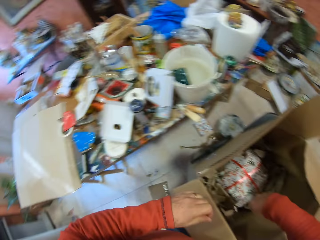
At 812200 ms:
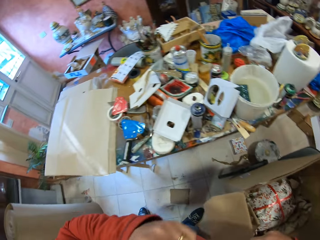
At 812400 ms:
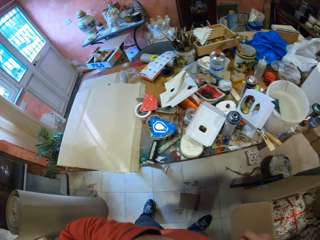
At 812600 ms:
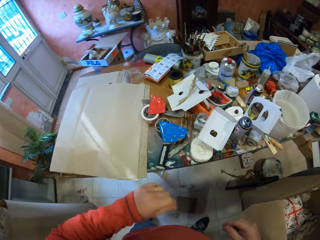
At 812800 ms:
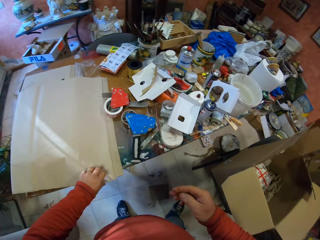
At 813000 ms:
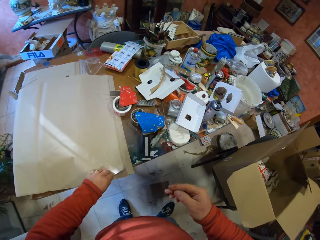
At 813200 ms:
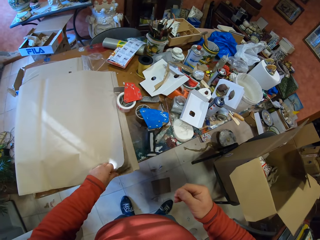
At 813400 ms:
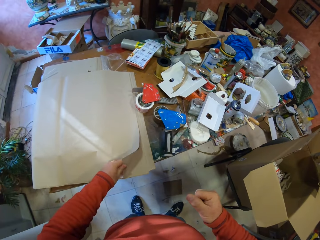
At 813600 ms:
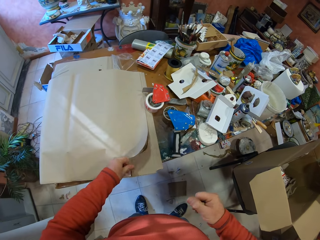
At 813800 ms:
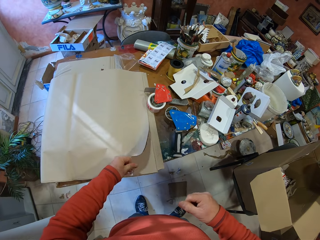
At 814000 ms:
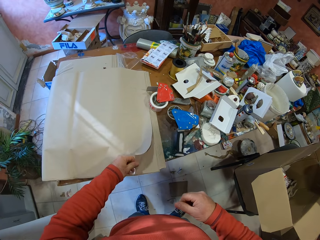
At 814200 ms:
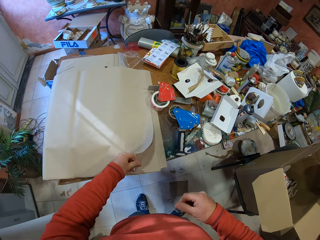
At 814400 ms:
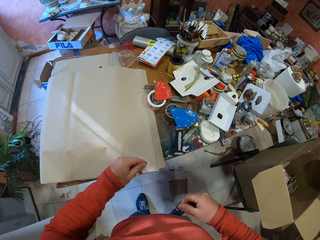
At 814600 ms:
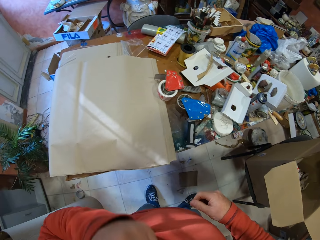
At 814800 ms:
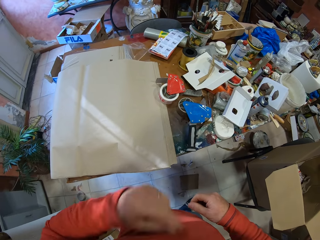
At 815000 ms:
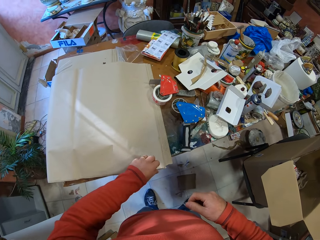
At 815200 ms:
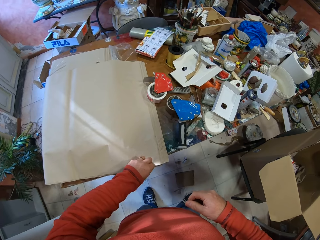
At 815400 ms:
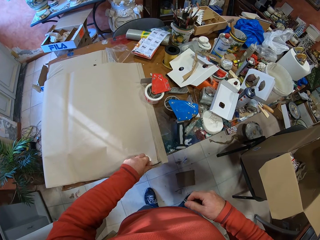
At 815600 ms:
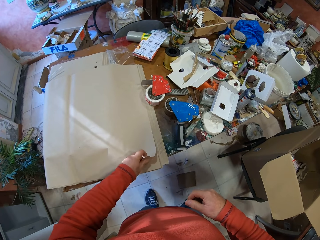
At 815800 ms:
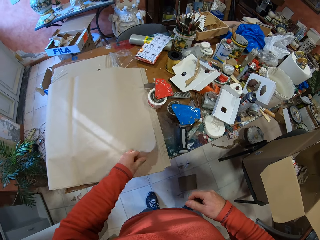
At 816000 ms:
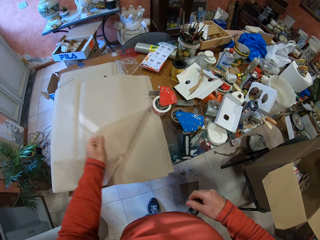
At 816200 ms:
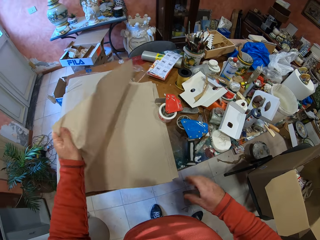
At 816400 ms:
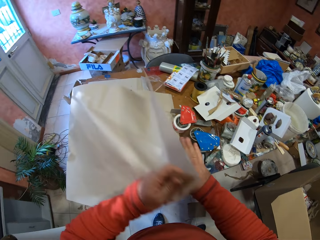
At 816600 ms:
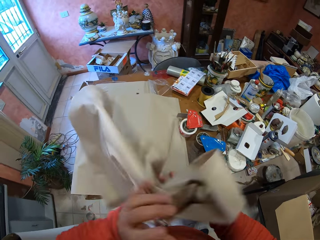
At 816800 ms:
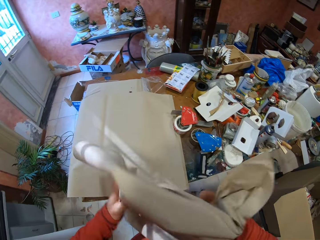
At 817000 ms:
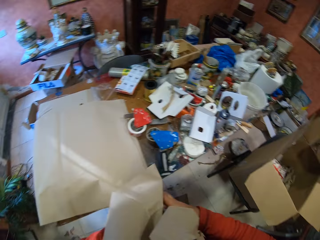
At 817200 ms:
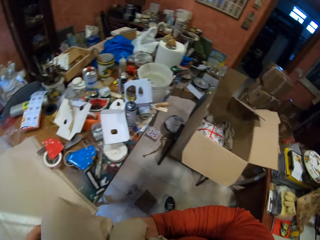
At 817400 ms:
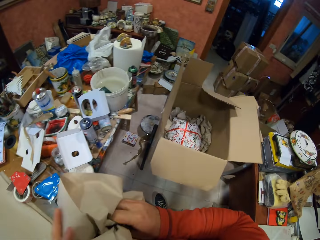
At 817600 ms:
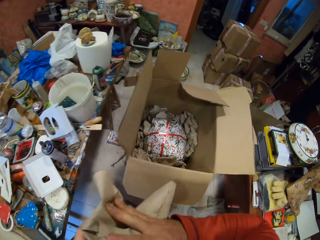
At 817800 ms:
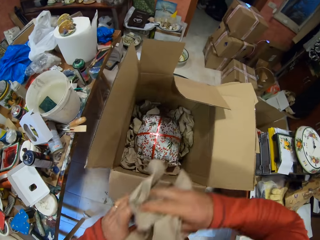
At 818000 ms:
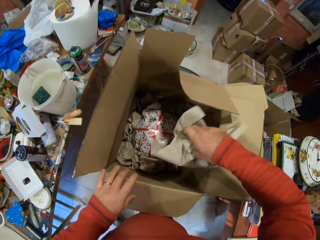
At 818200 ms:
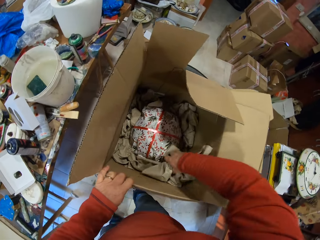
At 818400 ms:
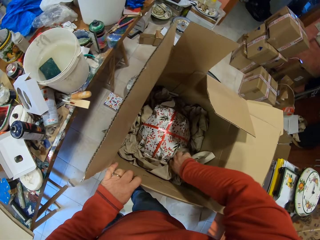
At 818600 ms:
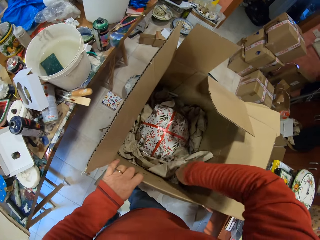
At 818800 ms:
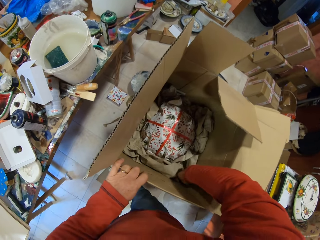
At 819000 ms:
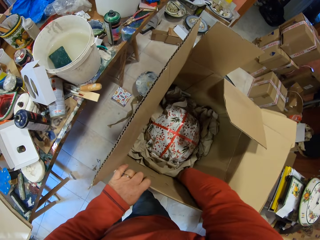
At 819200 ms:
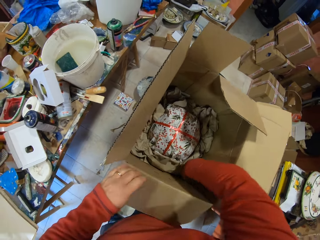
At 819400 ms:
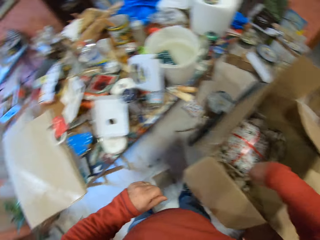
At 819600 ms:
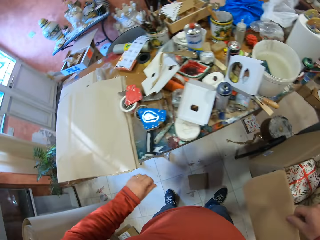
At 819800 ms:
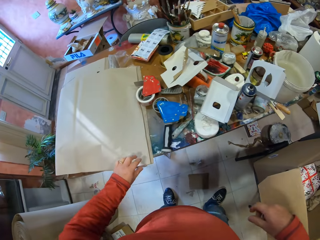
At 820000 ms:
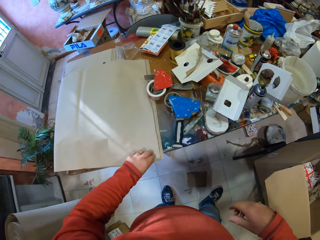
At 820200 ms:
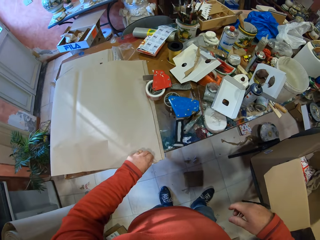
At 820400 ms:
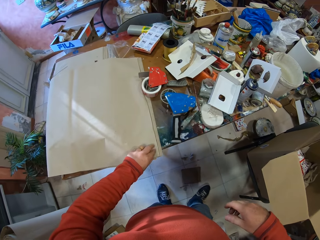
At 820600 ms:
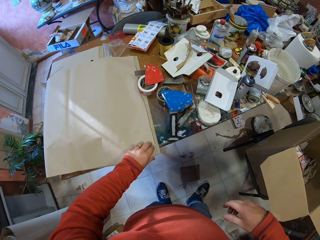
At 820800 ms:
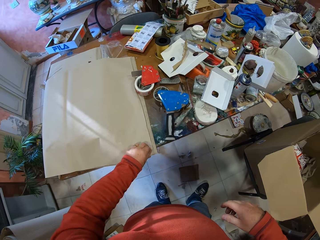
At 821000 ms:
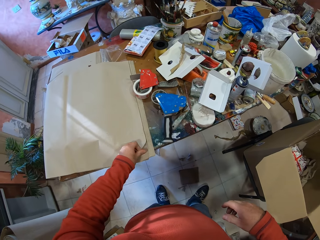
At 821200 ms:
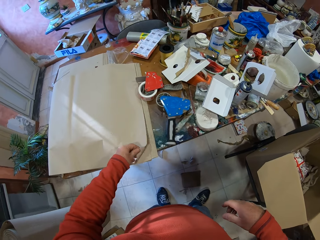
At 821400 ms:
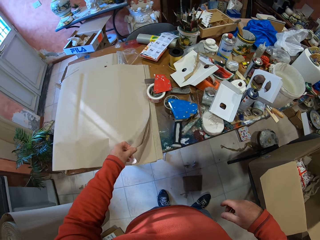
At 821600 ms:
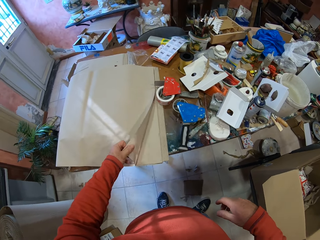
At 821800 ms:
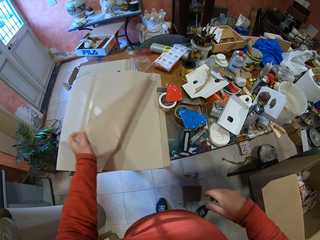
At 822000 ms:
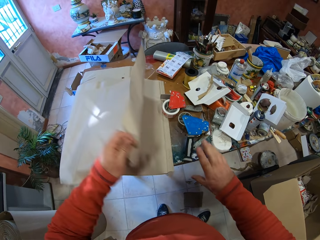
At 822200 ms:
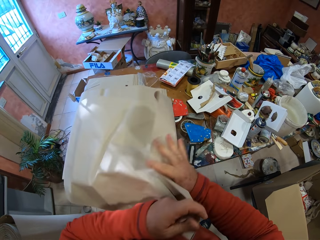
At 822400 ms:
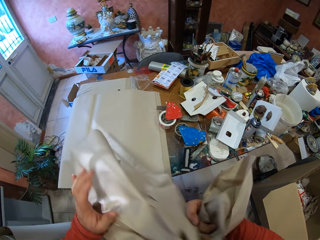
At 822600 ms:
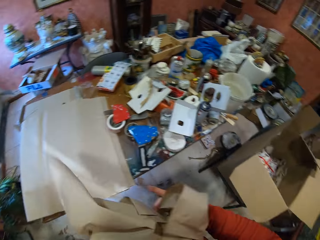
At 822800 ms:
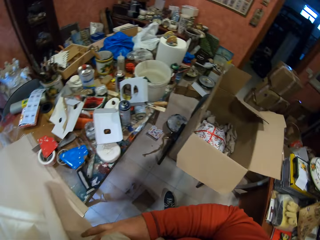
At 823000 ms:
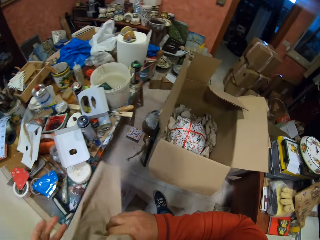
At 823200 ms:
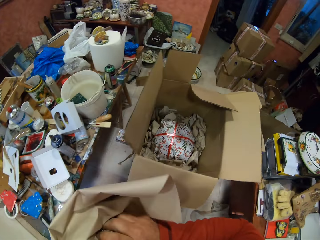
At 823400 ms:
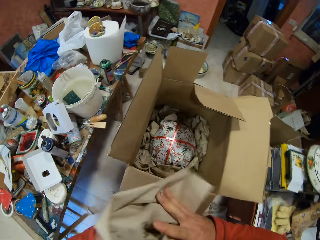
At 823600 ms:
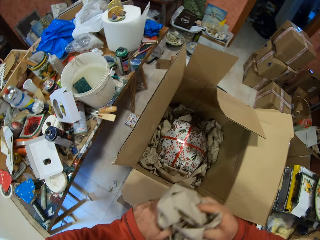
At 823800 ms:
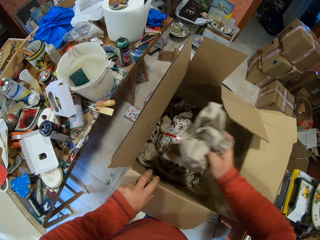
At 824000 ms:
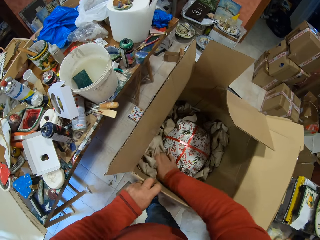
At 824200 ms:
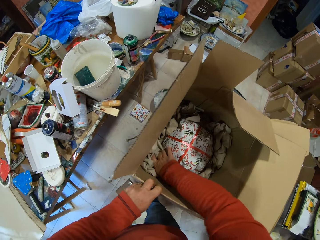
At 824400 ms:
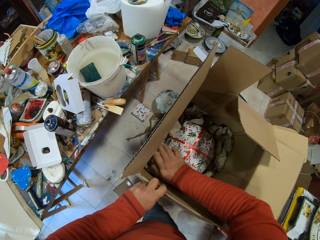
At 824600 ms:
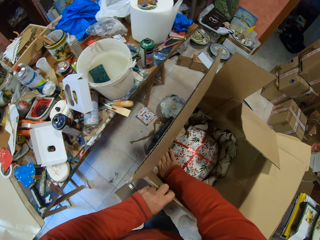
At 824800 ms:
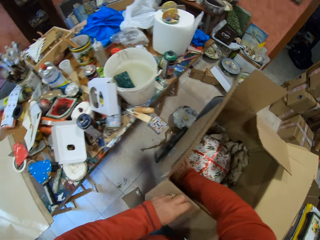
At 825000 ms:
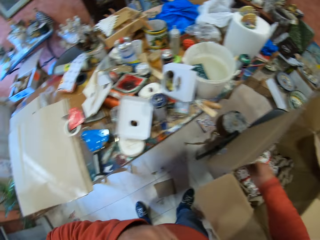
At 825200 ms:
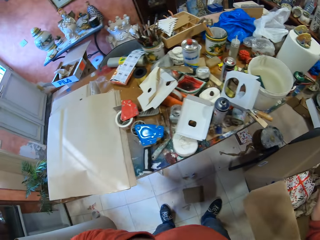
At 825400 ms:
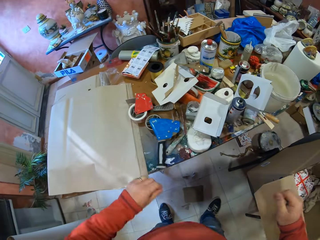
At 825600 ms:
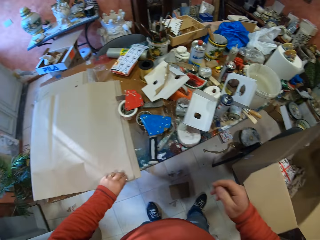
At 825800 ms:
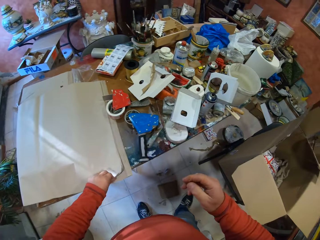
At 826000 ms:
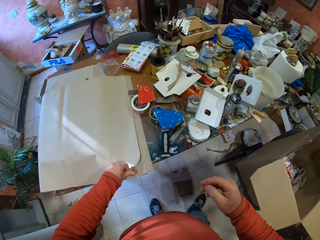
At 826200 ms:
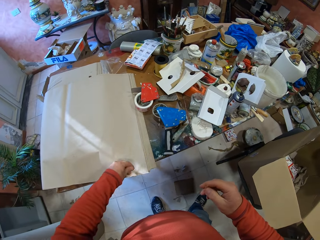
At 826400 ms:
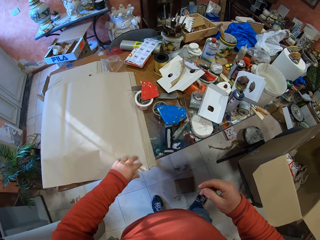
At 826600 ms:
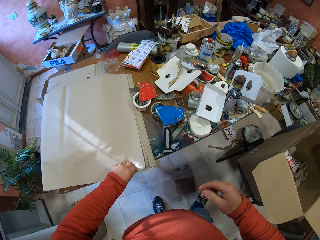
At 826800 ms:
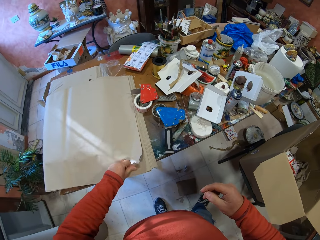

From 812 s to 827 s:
The camera wearer picks up a paper from the table. They fold the paper. They place the folded paper in the carton box. They pick up a paper from the table. They fold the paper. They place the folded paper in the carton box. They pick up a paper from the table.

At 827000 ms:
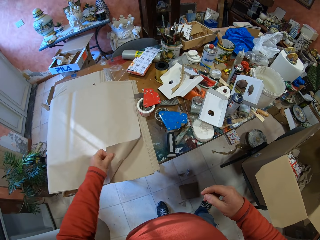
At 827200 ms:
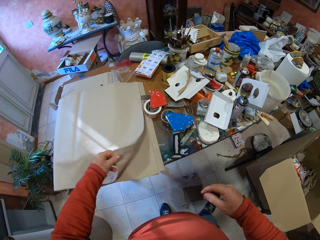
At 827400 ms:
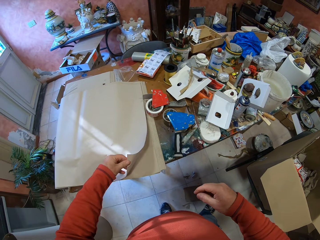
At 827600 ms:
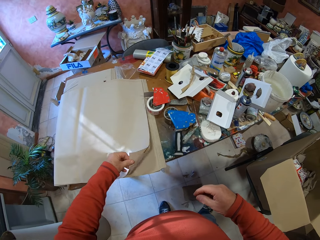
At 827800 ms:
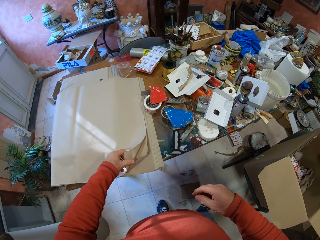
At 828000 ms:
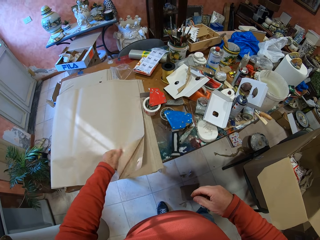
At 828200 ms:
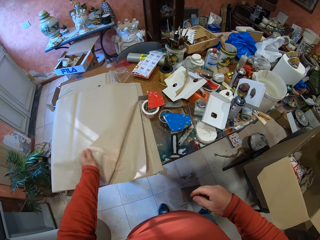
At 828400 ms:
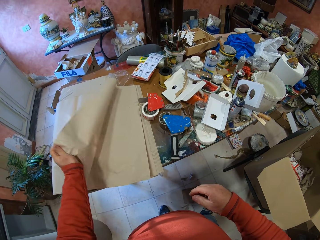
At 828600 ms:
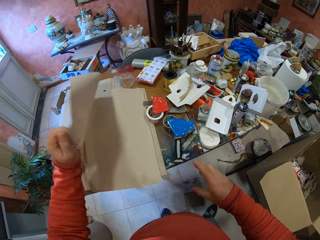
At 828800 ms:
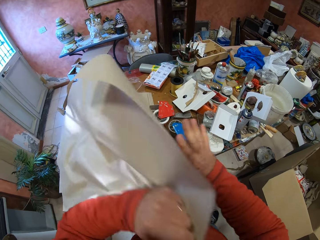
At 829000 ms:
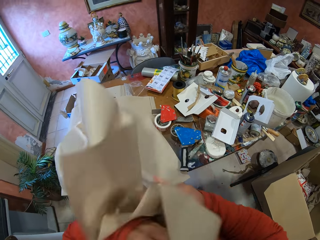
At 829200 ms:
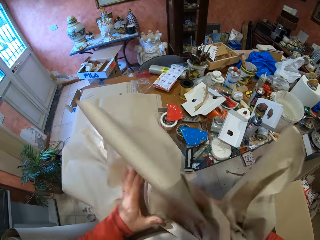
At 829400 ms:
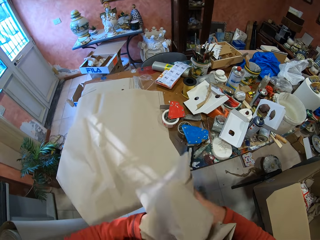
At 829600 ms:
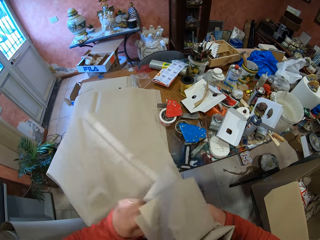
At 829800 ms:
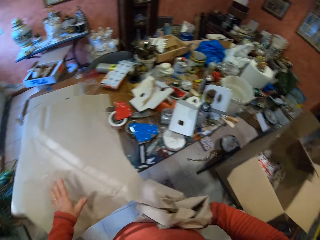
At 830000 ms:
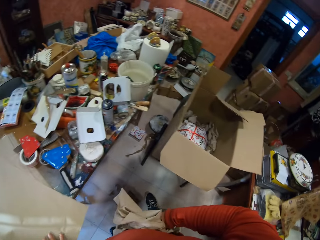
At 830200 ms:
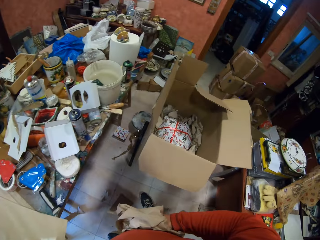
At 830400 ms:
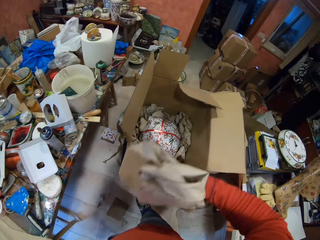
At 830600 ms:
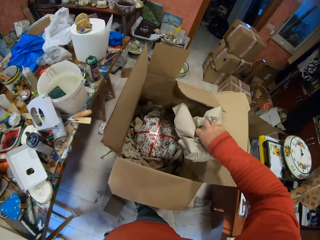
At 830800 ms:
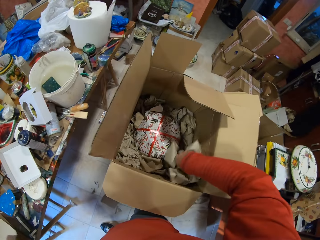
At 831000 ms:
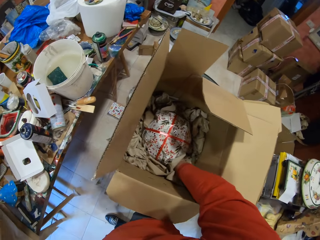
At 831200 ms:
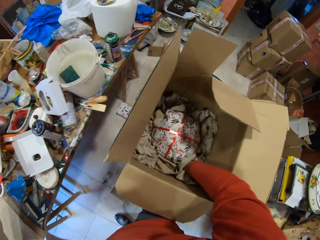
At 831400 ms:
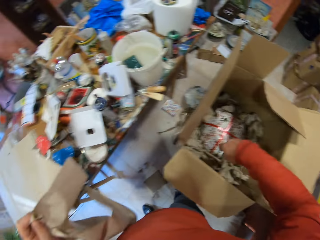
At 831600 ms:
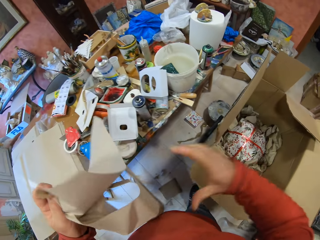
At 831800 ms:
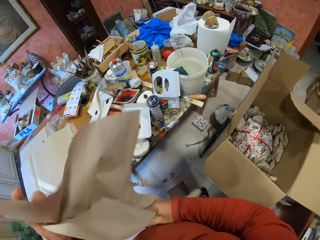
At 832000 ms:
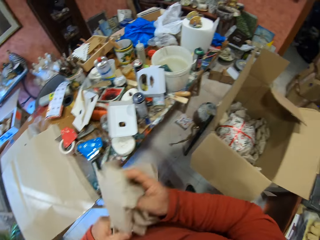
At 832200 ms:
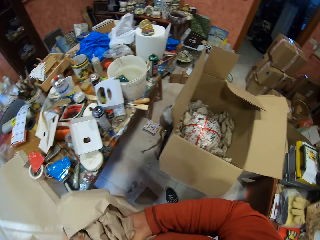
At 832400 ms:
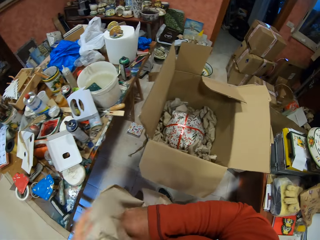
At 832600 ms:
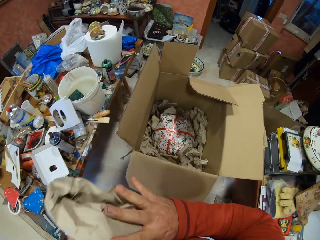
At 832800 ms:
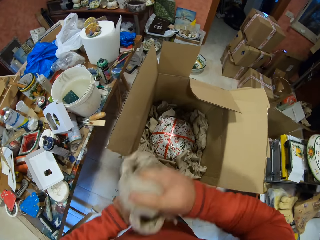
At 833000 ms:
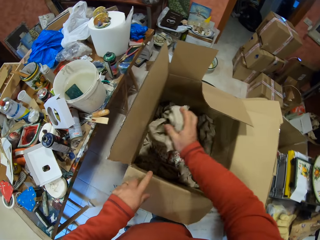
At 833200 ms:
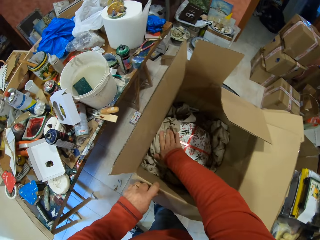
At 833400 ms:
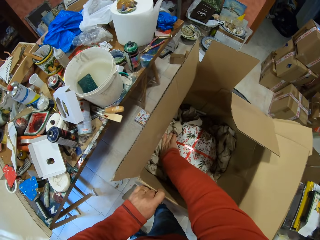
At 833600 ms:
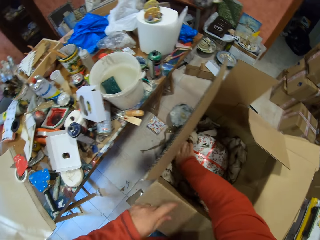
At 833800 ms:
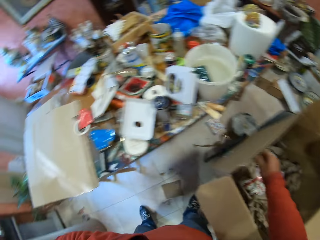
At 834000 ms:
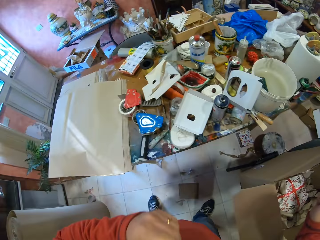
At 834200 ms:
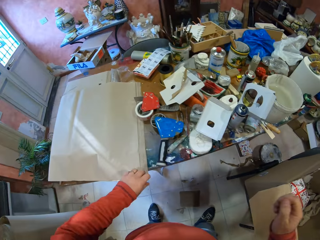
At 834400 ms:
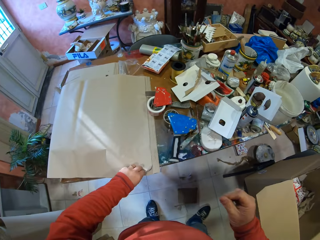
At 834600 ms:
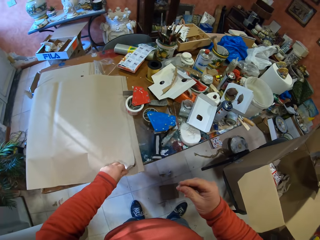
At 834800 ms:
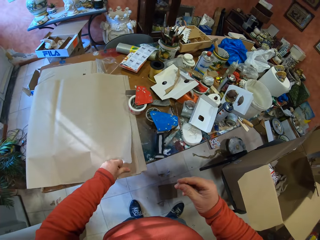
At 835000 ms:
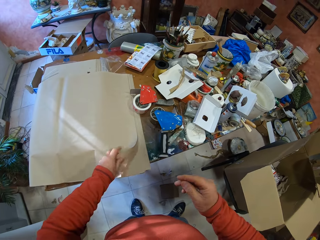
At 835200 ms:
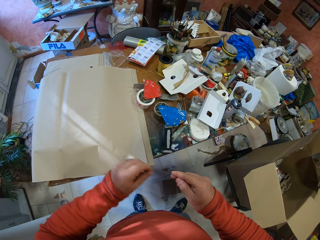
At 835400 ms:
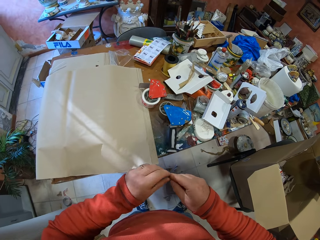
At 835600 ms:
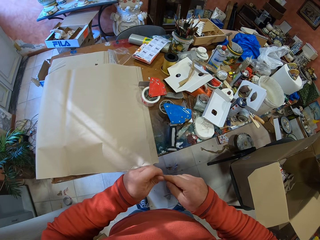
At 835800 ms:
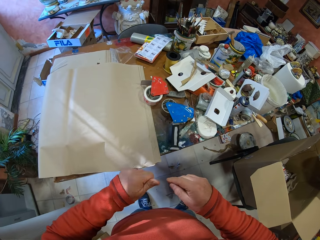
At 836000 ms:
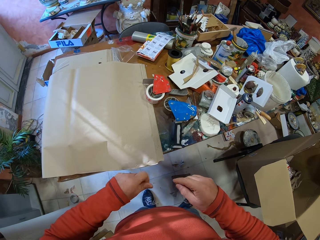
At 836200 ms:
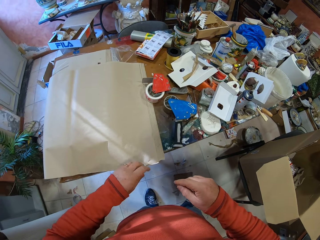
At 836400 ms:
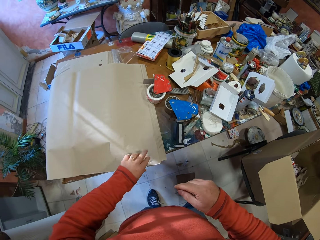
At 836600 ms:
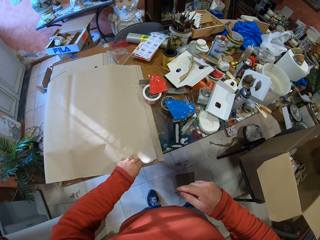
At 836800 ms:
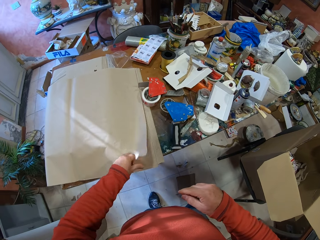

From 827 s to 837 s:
The camera wearer folds the paper. He puts the folded paper in the carton box. He picks up a paper from the table. He folds the paper. He puts the folded paper in the carton box. He picks up a paper from the table. He wipes his right hand with his left hand.
